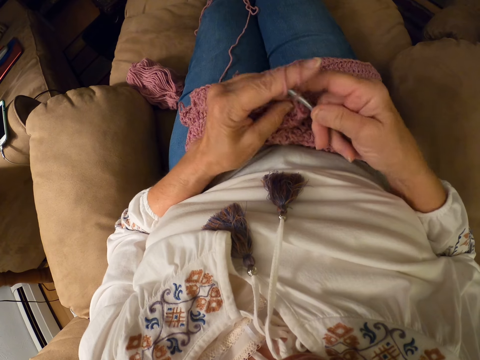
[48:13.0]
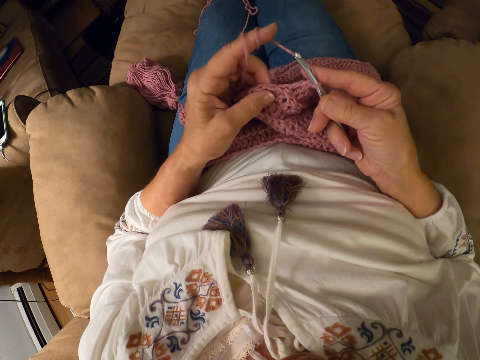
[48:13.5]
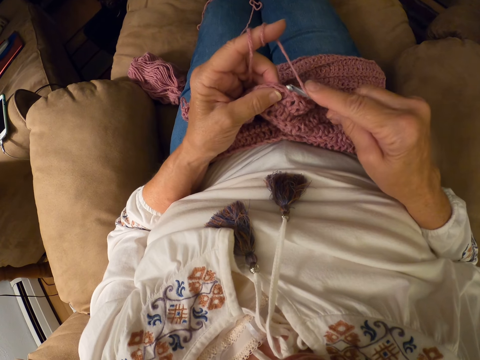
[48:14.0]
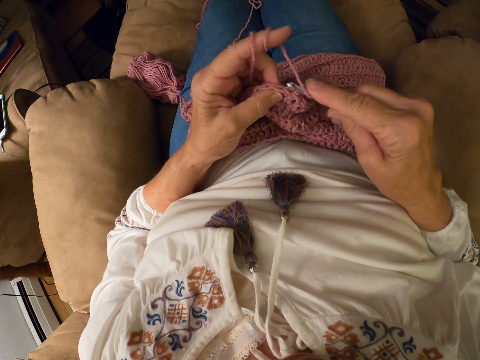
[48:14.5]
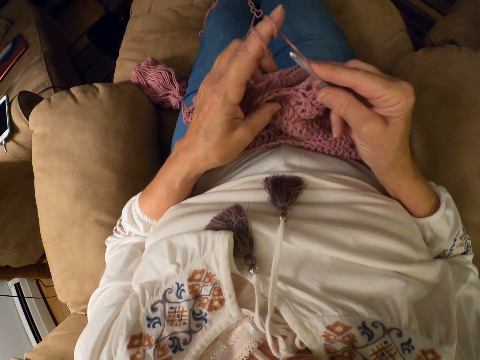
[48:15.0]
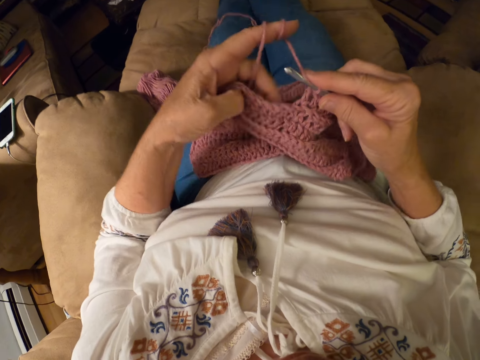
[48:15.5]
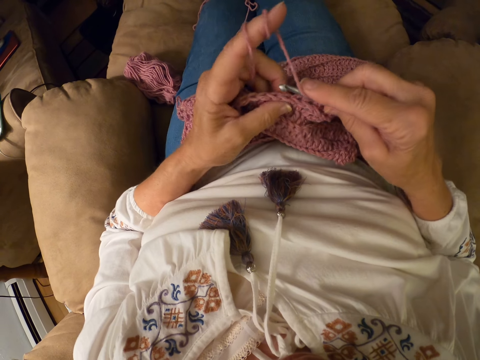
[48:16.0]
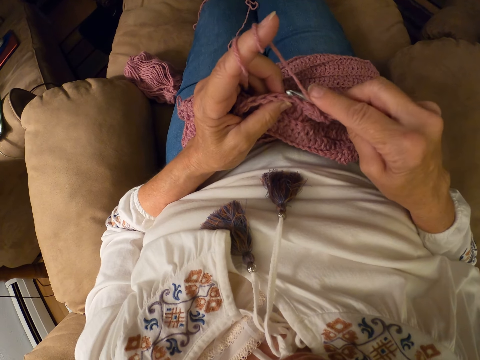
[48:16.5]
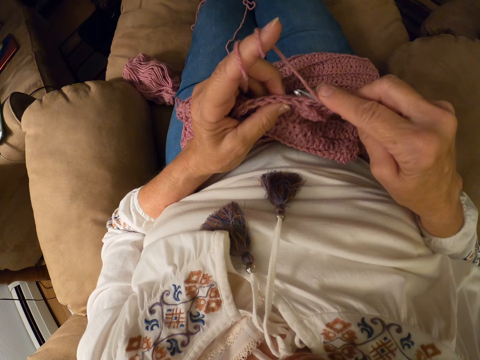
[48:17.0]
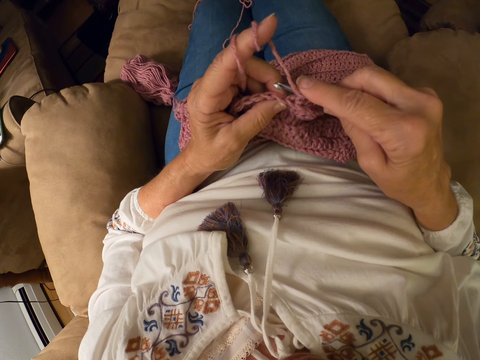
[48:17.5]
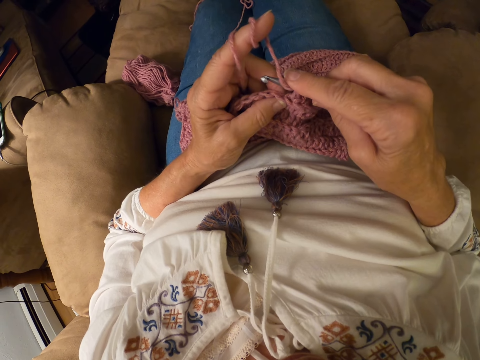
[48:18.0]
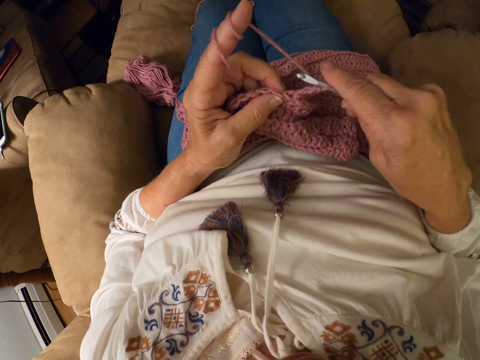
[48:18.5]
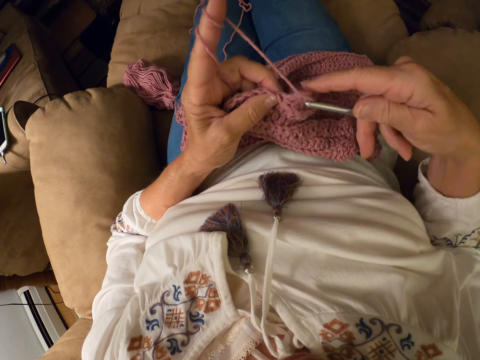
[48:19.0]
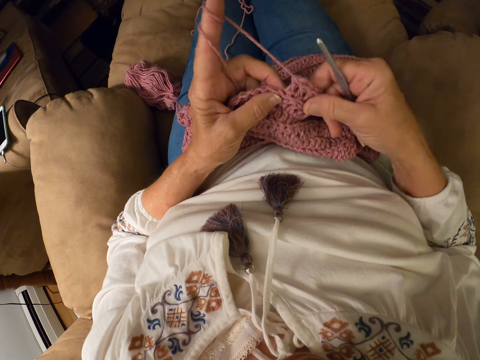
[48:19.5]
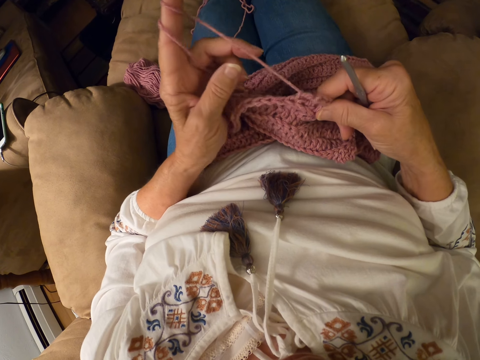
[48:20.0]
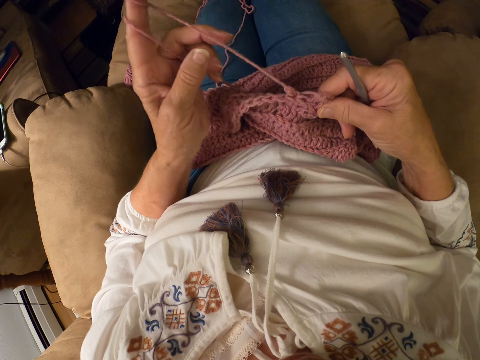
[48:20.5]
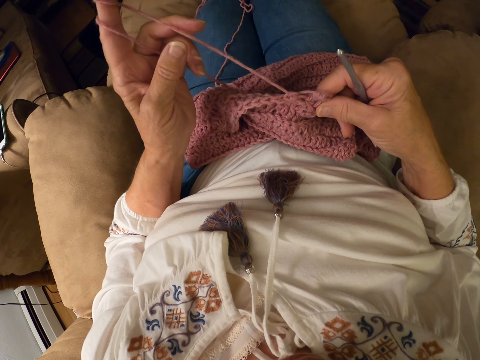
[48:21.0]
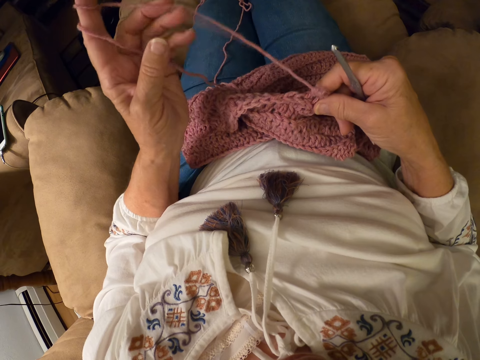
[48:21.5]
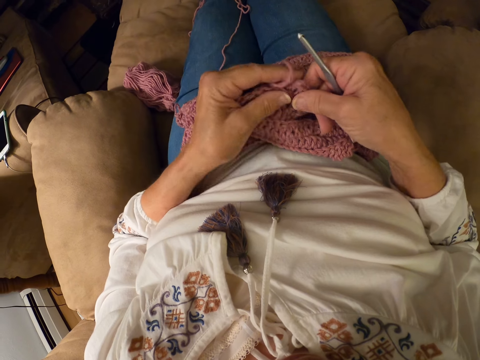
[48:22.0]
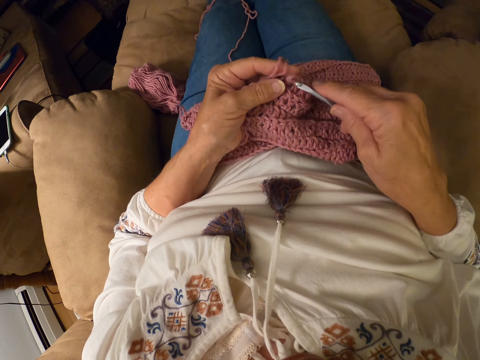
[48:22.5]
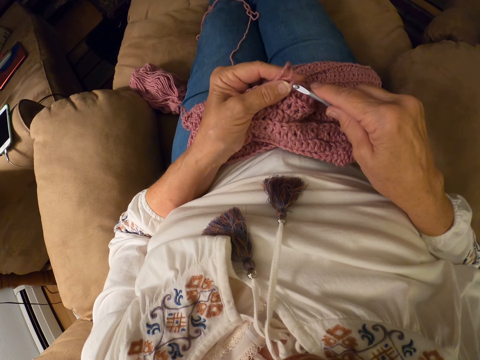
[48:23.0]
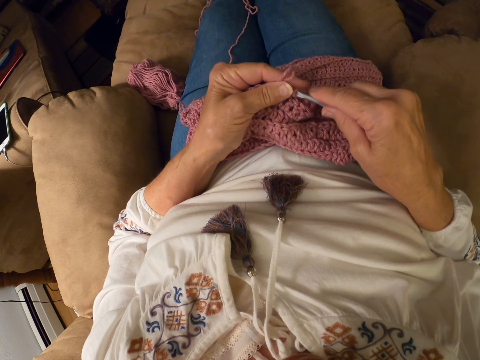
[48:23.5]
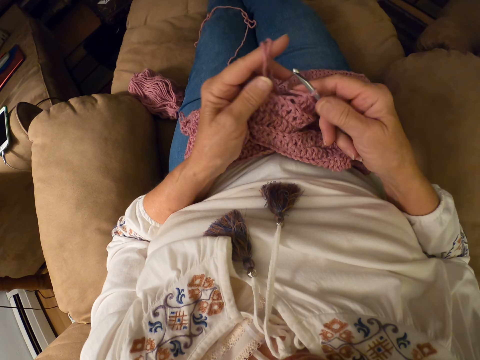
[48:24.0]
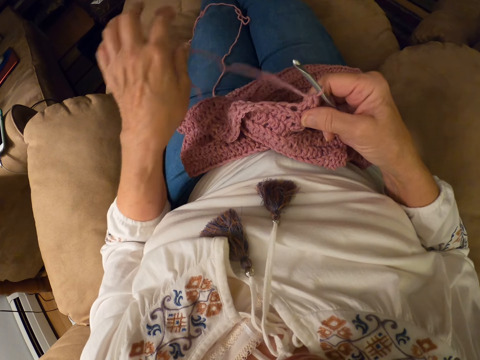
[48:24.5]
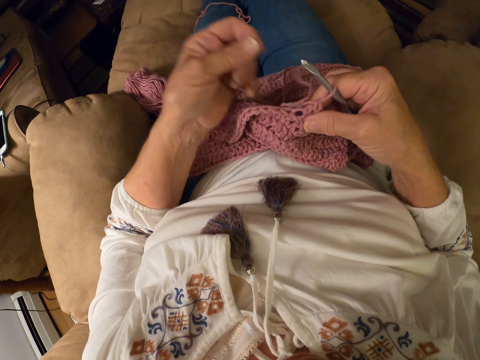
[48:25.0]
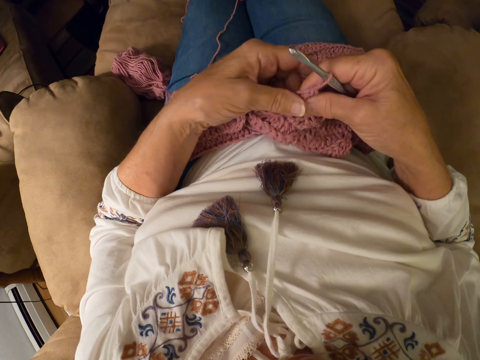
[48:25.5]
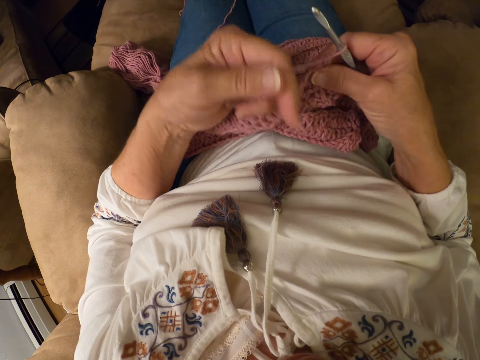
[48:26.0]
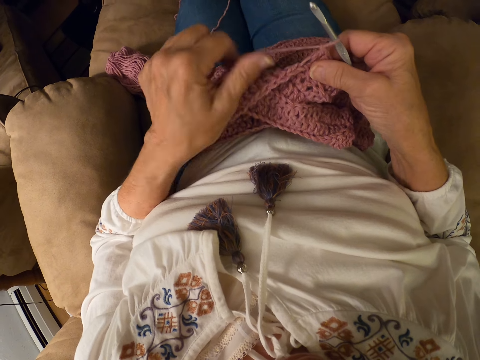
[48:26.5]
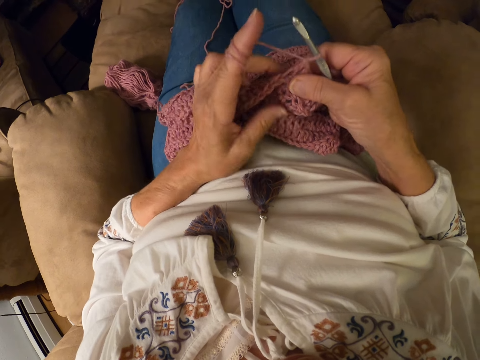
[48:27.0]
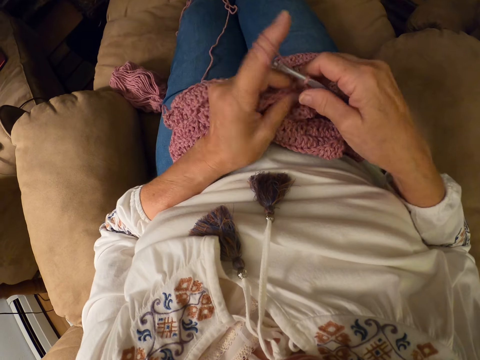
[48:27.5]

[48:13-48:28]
The camera wearer stops knitting the fabric. She adjusts the placement of the fabric. She knits the fabric. She stops knitting the fabric. She adjusts the yarn. She knits the fabric. She rolls the yarn with her left index finger.

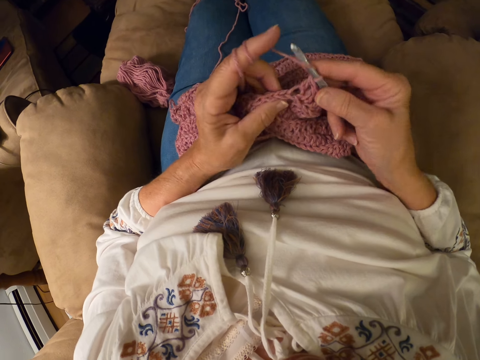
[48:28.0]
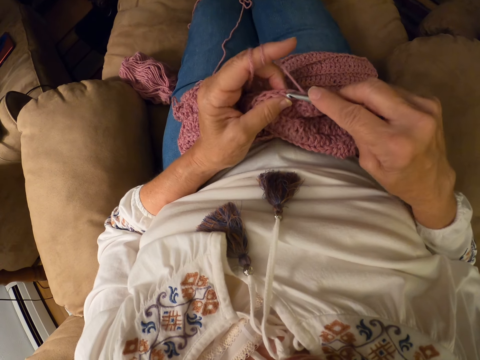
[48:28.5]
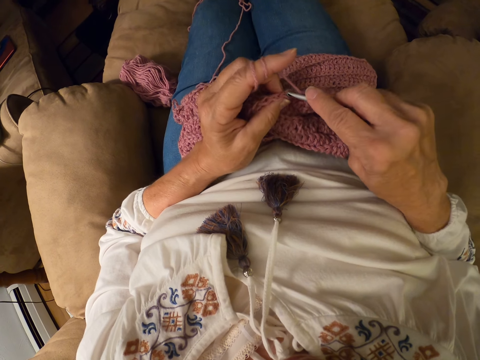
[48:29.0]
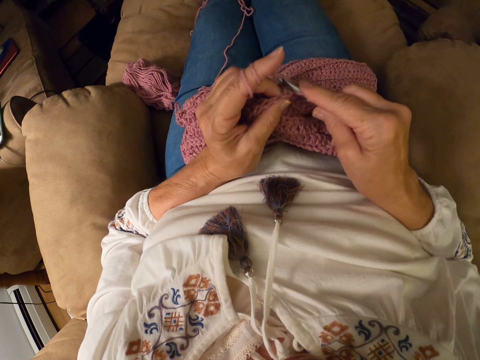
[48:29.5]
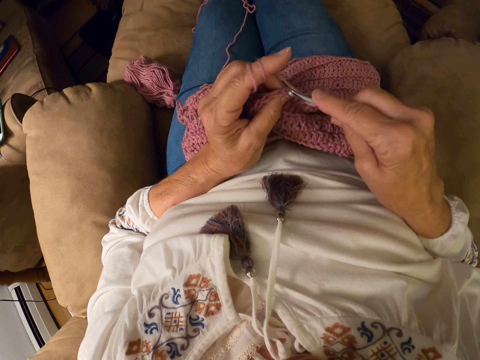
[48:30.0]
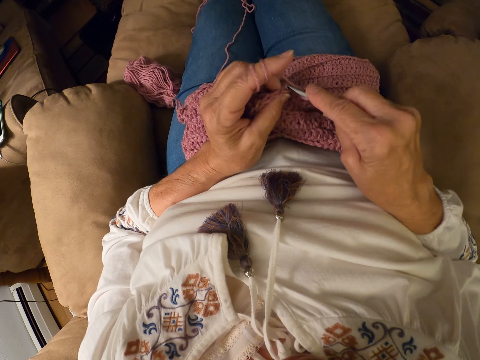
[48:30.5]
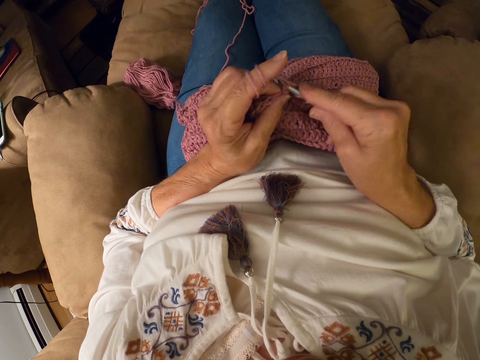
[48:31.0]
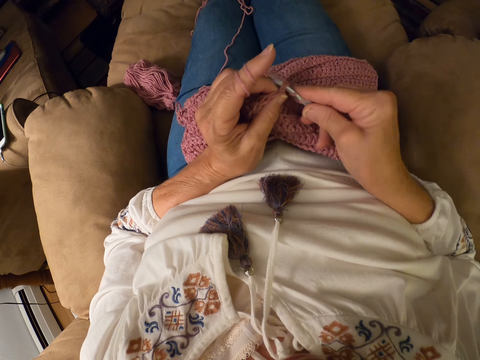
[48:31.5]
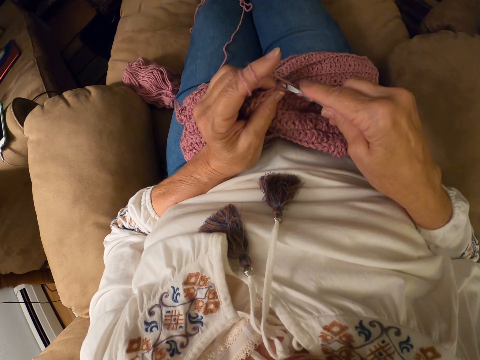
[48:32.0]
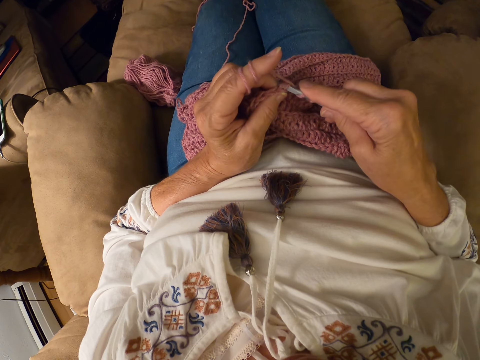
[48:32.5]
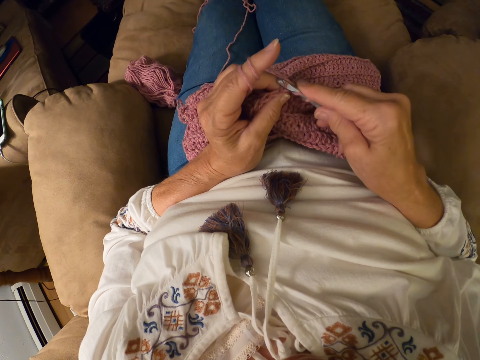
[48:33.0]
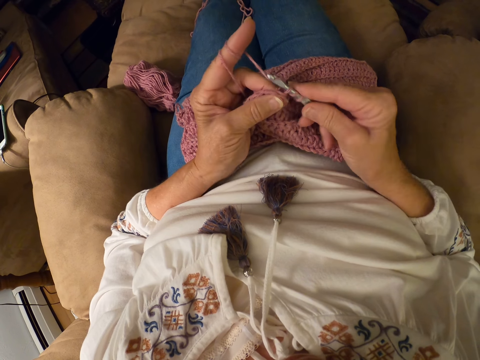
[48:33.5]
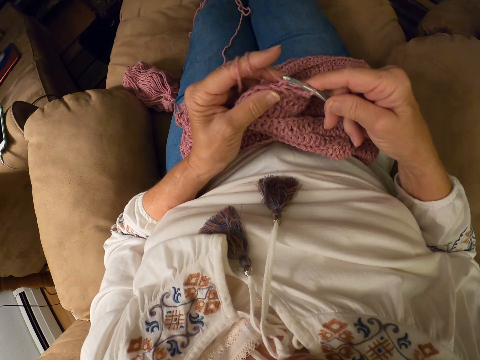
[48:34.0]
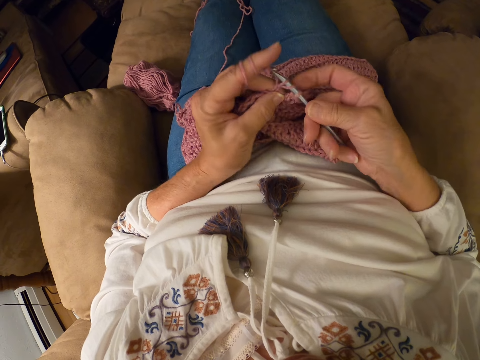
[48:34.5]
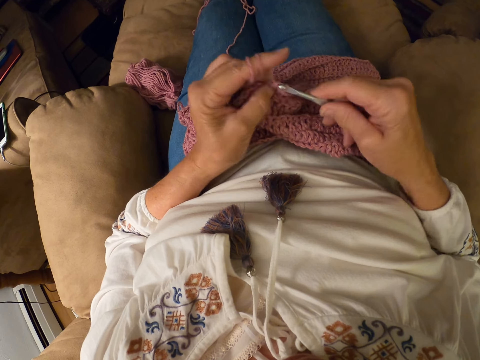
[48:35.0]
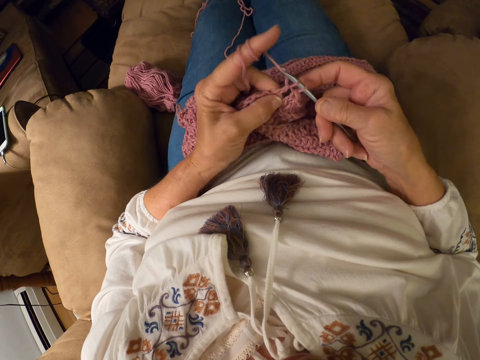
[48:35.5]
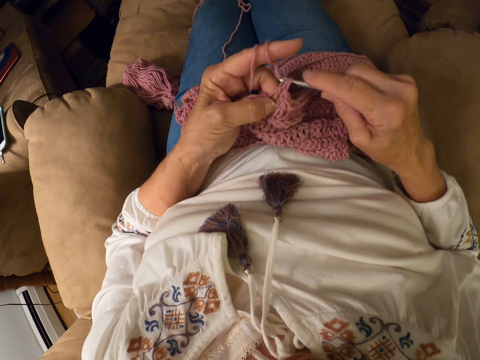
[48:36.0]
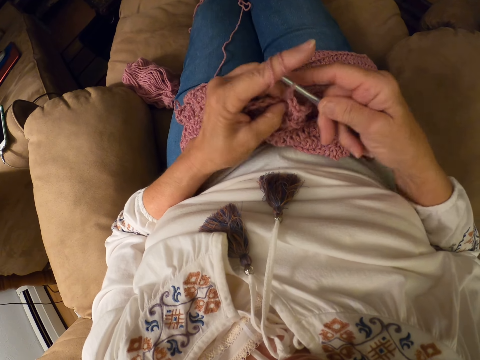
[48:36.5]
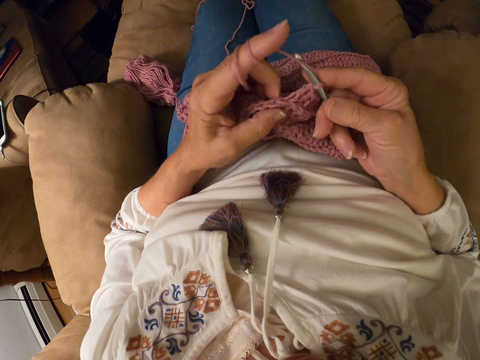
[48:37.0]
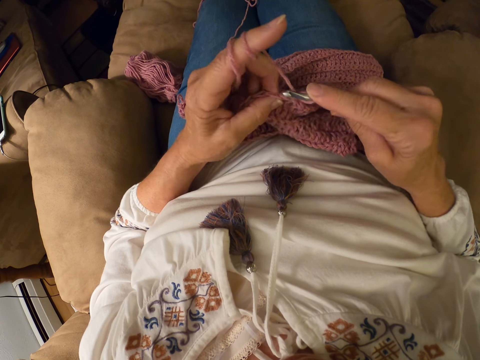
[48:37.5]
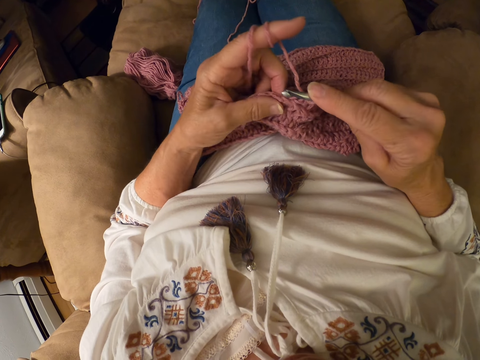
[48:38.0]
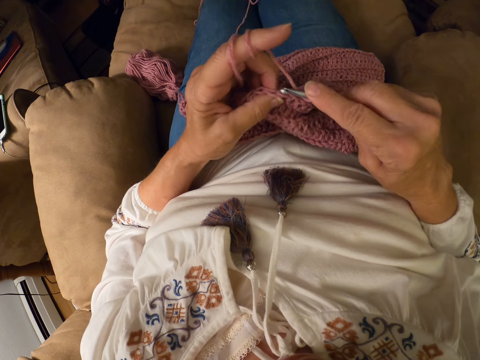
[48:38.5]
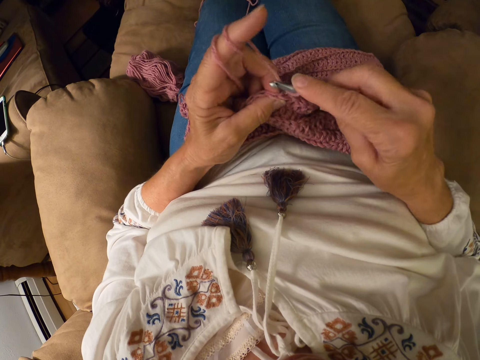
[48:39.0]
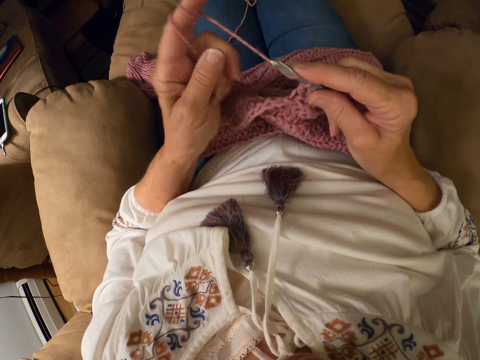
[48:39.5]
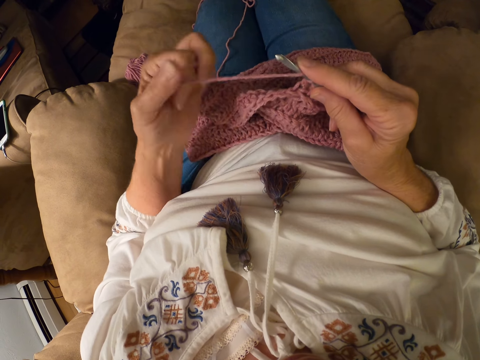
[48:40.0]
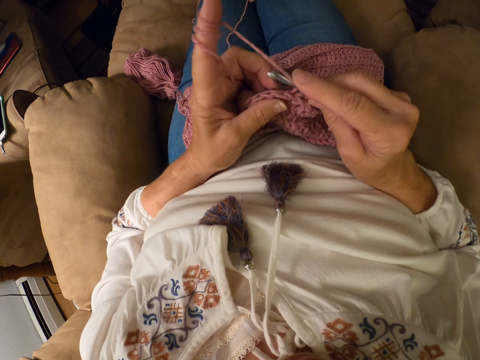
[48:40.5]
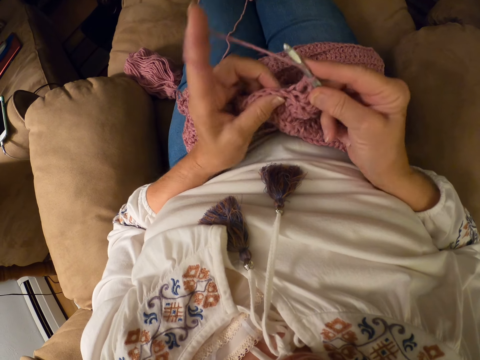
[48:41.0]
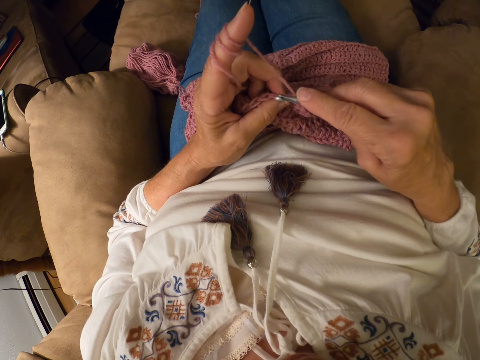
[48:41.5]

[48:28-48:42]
The camera wearer crochets the yarn with a crochet hook. She rolls the yarn with her left index finger.
